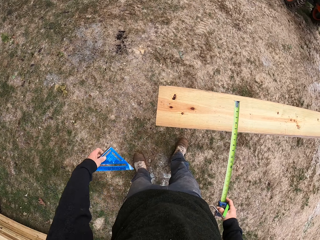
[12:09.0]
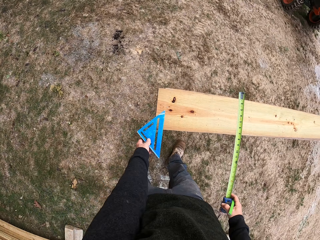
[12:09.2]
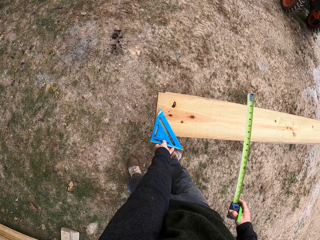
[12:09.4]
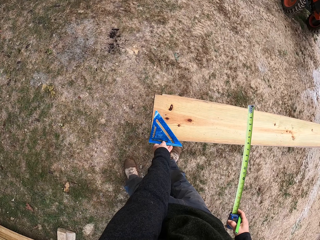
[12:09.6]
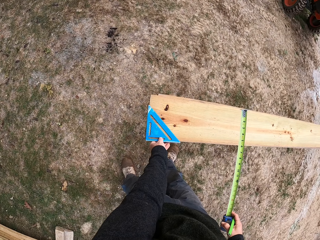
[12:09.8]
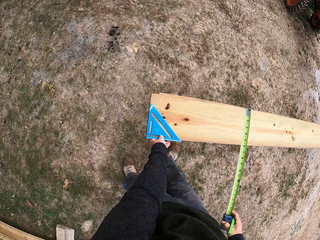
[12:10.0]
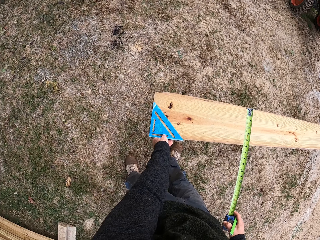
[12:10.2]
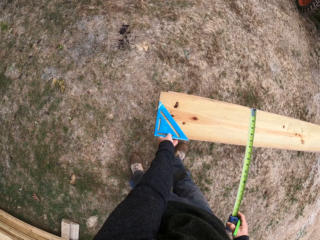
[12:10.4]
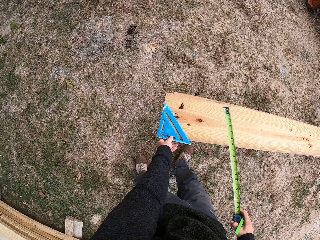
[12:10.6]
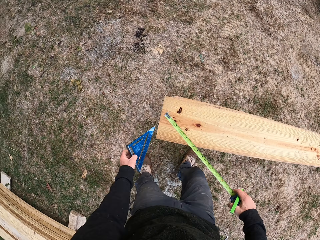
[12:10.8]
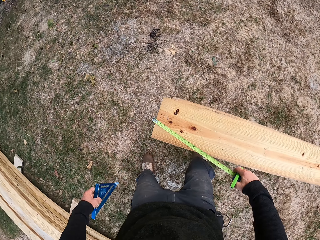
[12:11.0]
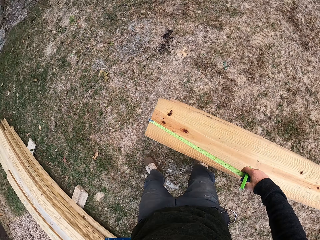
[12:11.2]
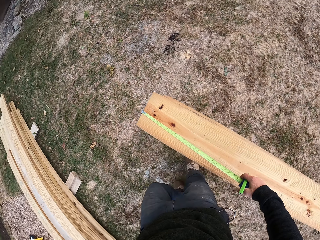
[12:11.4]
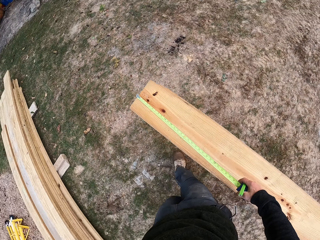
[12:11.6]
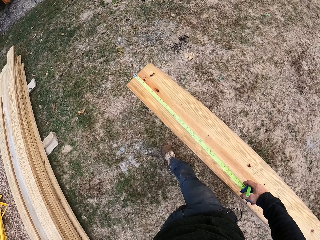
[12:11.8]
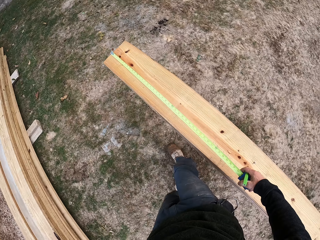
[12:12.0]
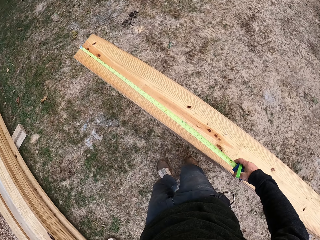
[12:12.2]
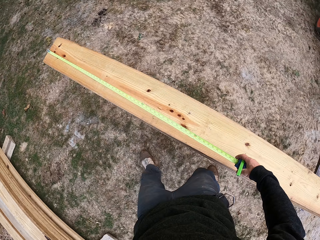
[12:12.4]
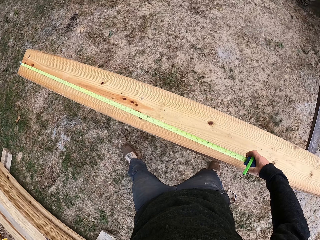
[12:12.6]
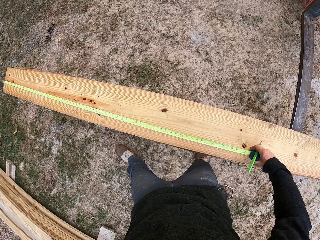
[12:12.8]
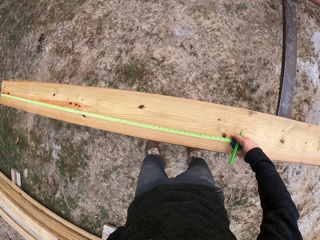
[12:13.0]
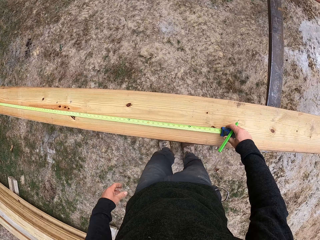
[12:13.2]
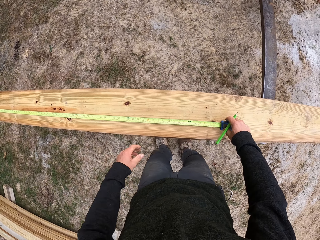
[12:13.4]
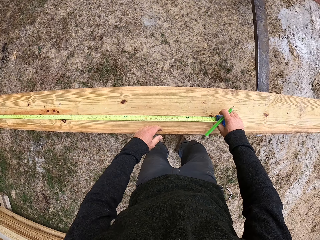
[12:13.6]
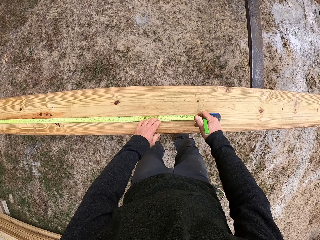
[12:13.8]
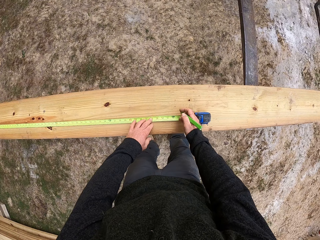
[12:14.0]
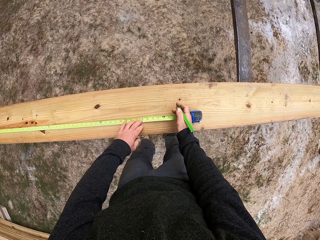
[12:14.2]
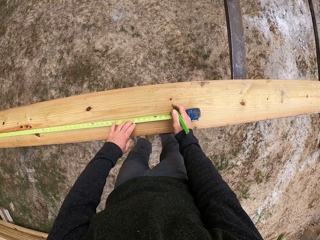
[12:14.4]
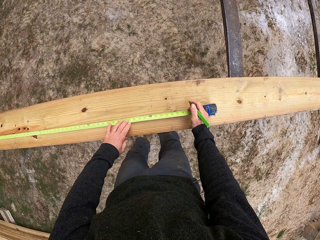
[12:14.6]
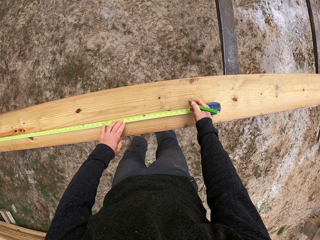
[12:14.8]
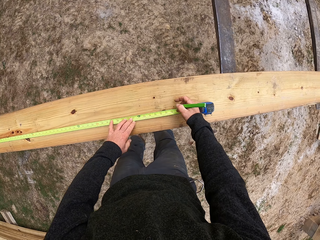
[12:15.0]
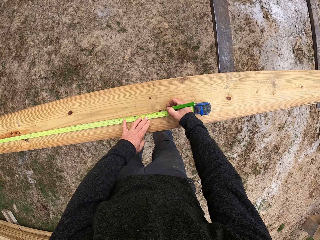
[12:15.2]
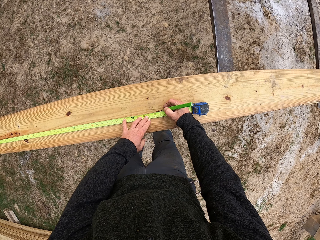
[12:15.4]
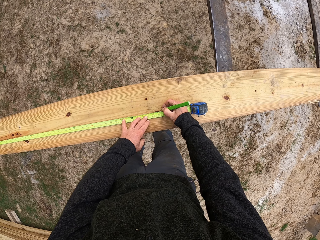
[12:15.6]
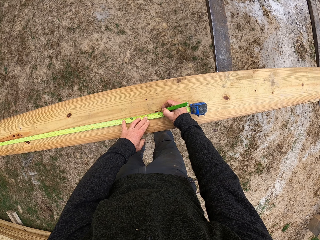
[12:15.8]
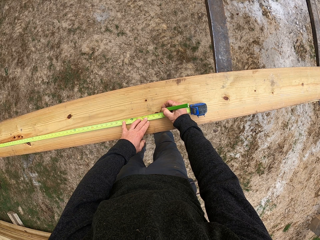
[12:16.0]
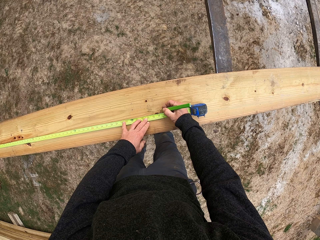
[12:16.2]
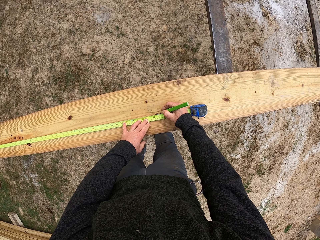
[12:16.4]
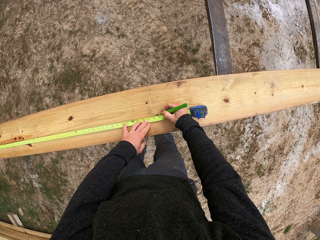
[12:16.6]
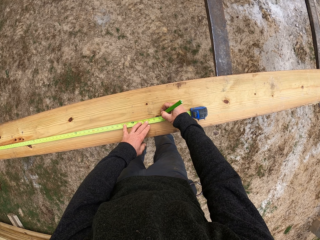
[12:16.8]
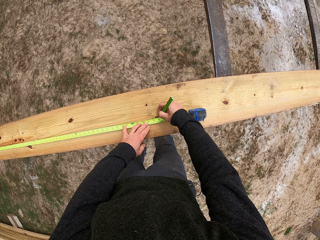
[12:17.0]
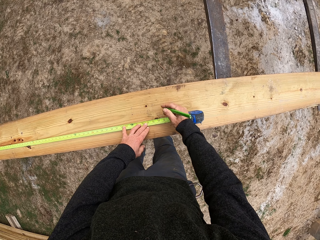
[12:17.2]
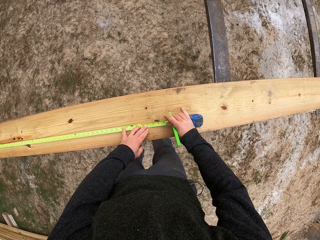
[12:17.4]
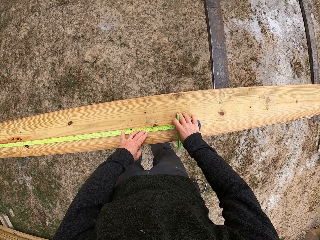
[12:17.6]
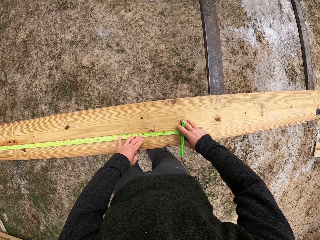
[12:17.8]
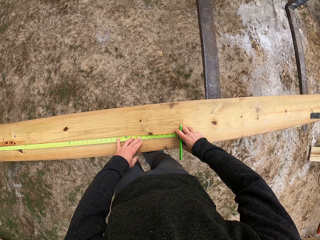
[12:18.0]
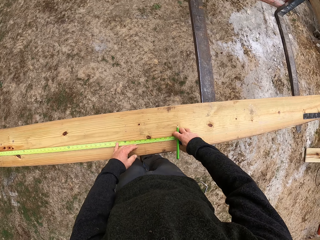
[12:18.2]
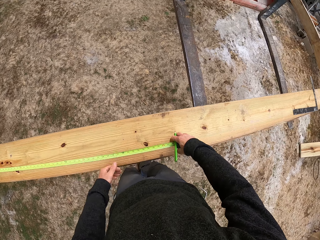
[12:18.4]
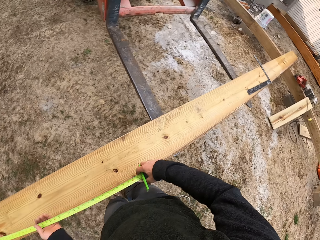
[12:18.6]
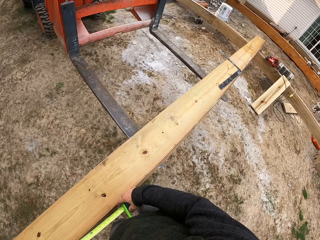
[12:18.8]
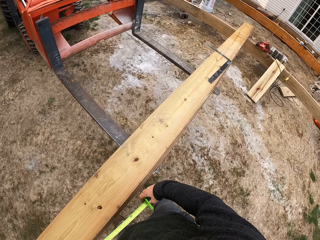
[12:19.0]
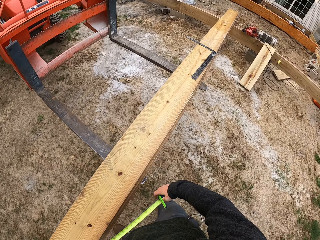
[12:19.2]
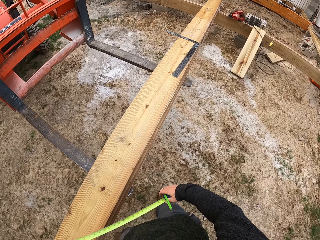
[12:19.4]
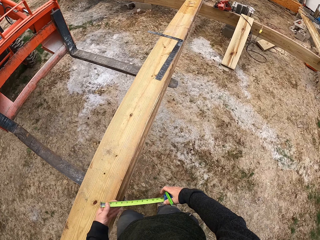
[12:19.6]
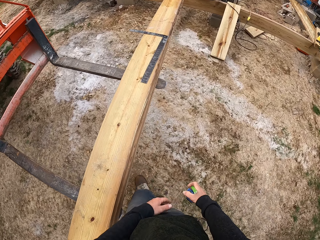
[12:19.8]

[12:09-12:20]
The camera wearer removes a ruler from his pocket. He measures the wood with the ruler. He places a square ruler on the wood. He takes the square ruler. He places the measuring tape on the wood. He measures a length on the wood with the tape measure. He marks on the wood using a pencil or pen. He removes the tape measure from the wood.

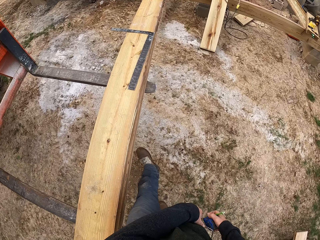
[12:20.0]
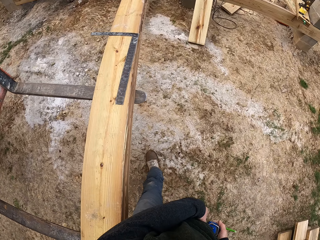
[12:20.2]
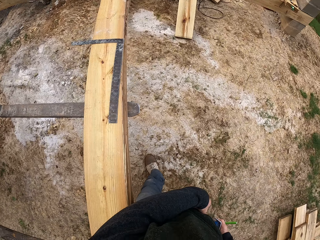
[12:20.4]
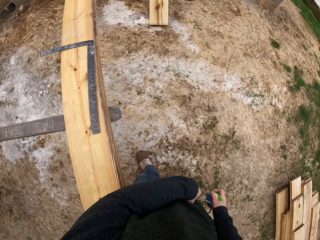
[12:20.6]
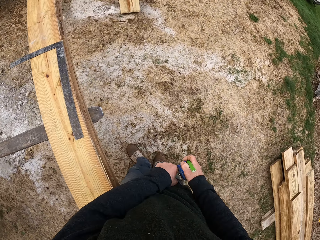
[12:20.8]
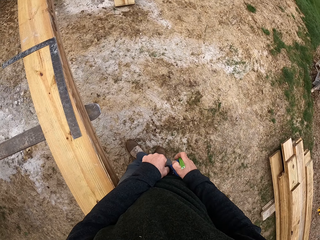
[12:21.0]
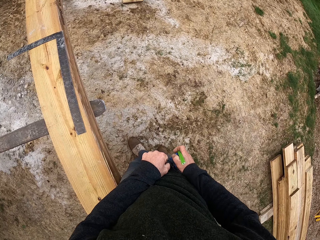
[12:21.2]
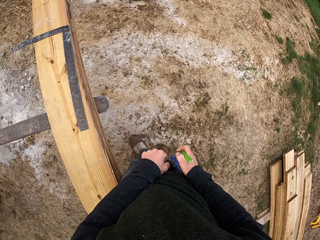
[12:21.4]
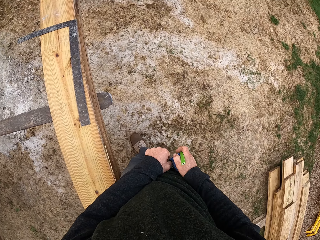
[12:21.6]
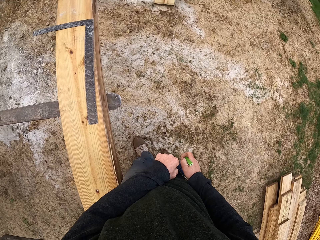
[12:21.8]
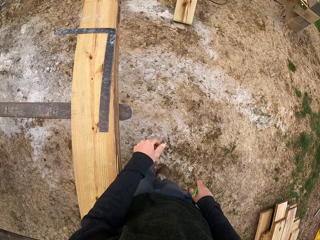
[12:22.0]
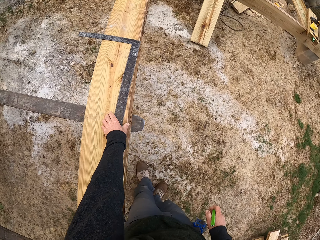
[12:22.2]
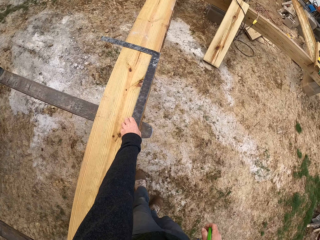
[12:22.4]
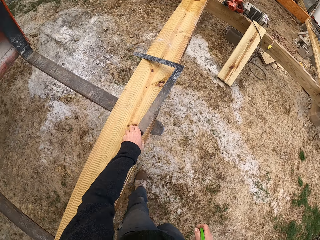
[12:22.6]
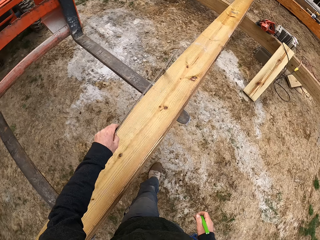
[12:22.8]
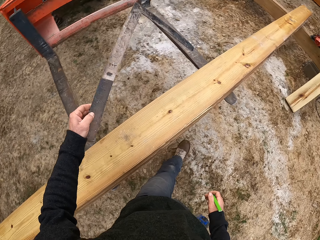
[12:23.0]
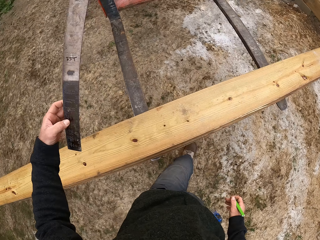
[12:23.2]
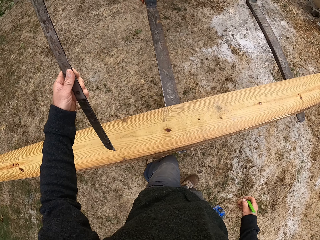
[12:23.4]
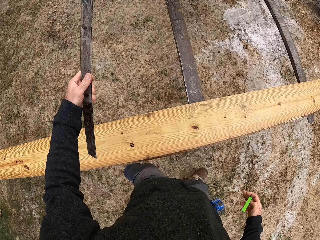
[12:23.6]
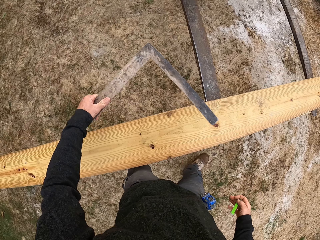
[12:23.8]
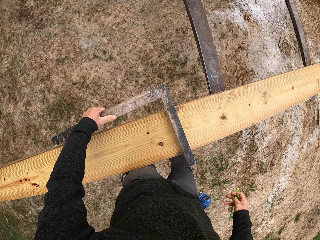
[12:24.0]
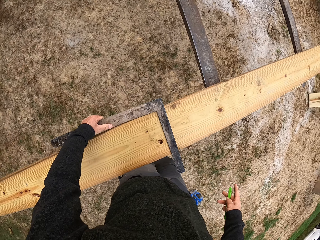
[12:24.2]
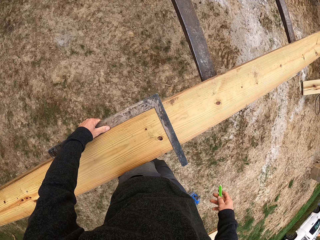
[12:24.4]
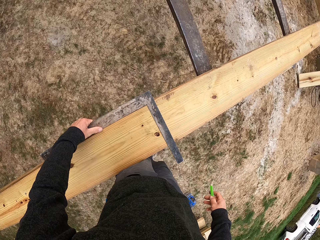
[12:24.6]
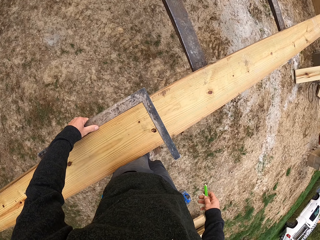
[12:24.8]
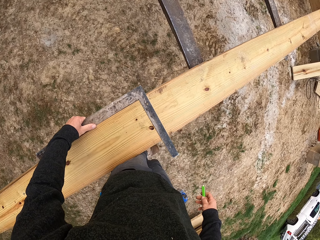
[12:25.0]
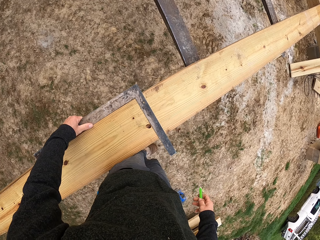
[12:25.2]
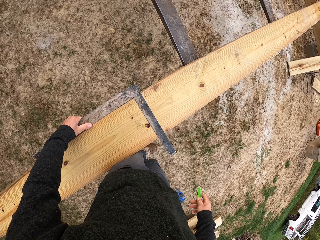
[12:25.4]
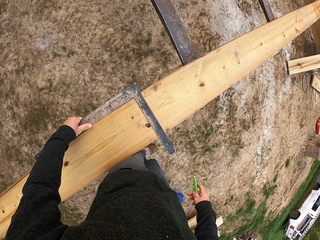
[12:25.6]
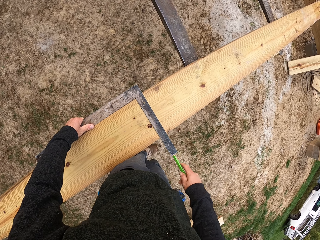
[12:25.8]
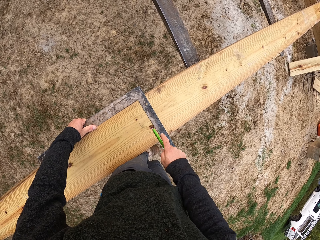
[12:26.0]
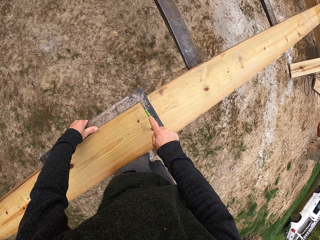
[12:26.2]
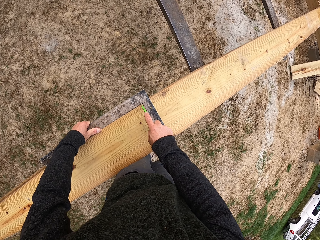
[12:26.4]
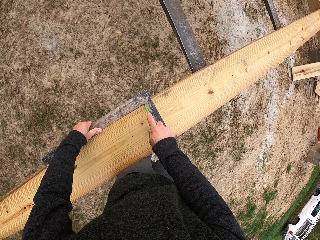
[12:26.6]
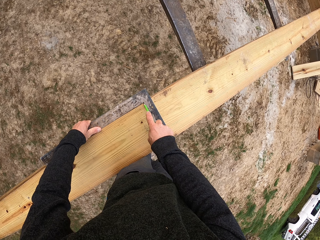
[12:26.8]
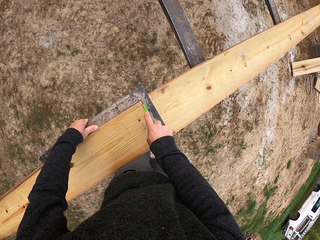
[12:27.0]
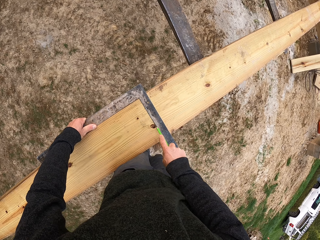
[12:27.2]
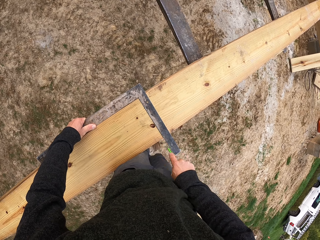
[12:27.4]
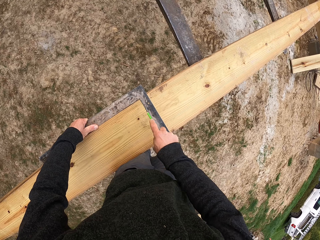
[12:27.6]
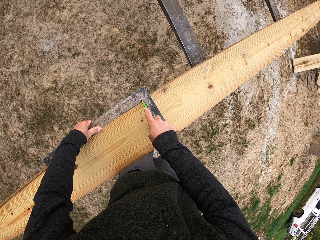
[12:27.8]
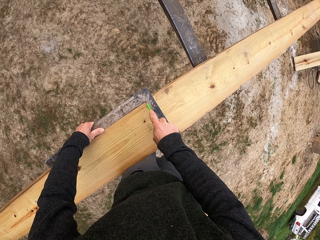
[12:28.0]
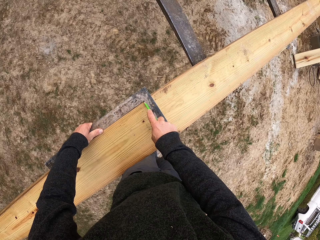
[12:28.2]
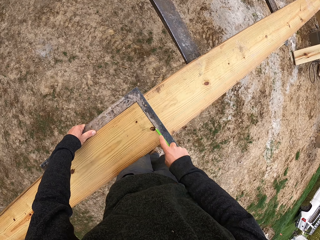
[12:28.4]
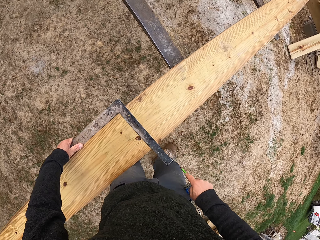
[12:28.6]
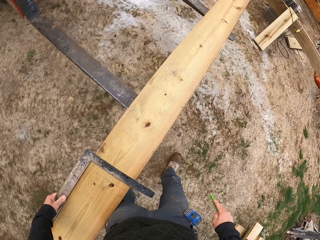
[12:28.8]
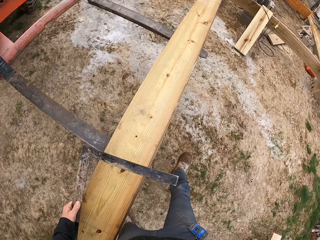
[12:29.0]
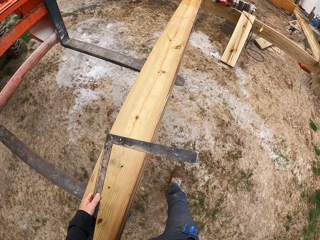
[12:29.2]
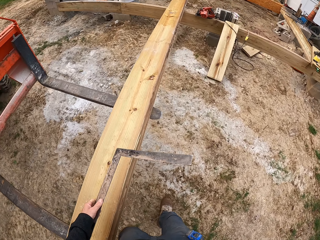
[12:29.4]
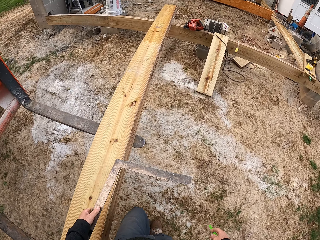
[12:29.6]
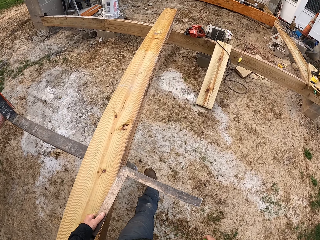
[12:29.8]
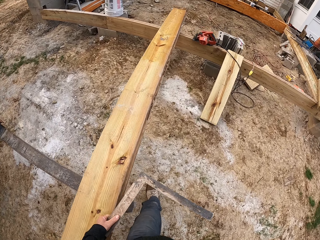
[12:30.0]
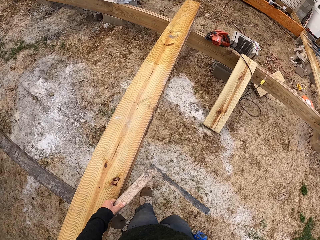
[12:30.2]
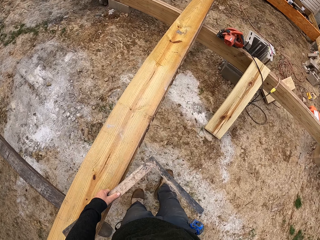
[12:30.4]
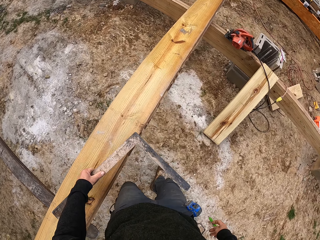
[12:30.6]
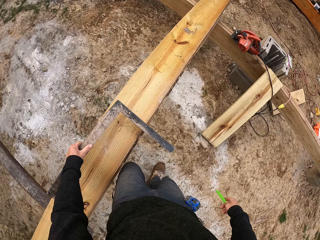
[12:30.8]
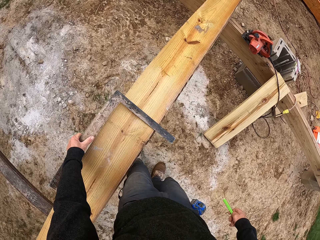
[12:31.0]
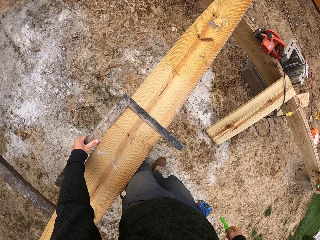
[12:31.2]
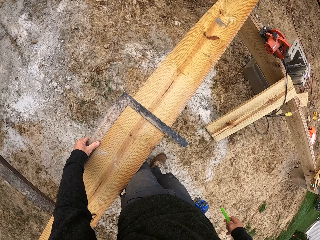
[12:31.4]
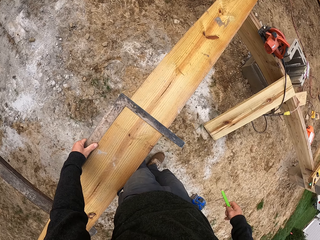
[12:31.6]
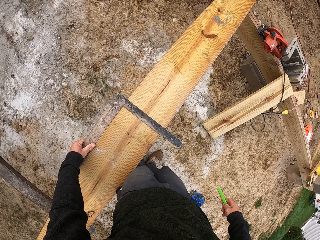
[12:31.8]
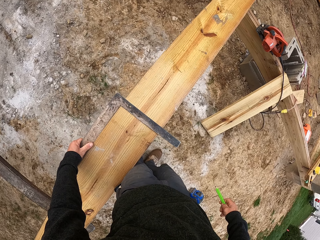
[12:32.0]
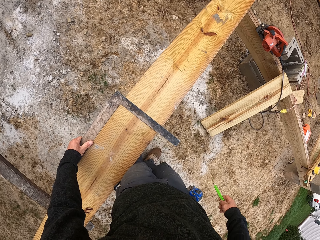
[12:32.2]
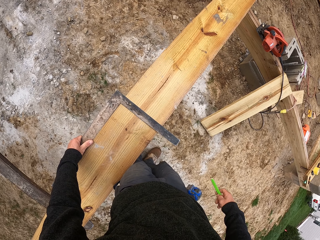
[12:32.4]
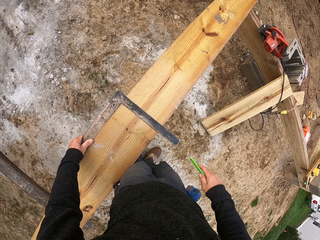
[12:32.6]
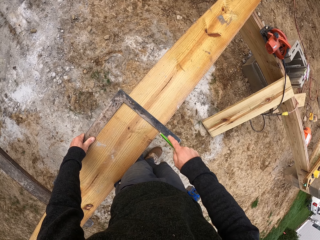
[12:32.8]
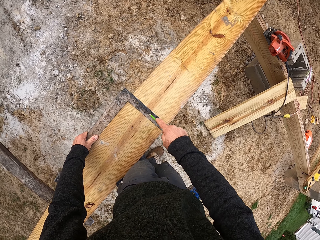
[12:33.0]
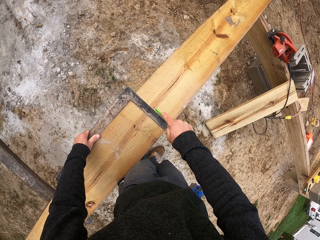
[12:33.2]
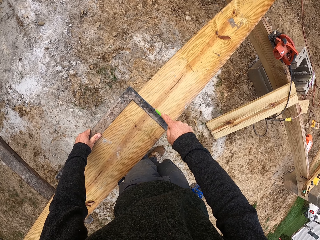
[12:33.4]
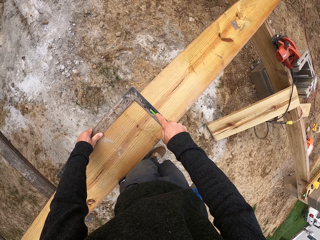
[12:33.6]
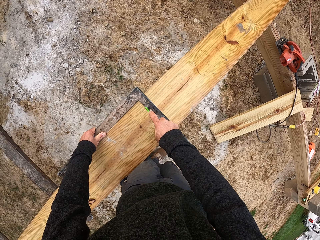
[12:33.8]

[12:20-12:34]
The camera wearer closes the measuring tape. He picks a ruler from the wood. He hangs the measuring tape on his pocket. He picks the square ruler from the wood. He measures the wood with the ruler. He places the square ruler on the wood. He marks on the wood using a pencil or pen. He picks the square ruler. He walks around. He places the square ruler on the wood. He measures the wood with the ruler.
